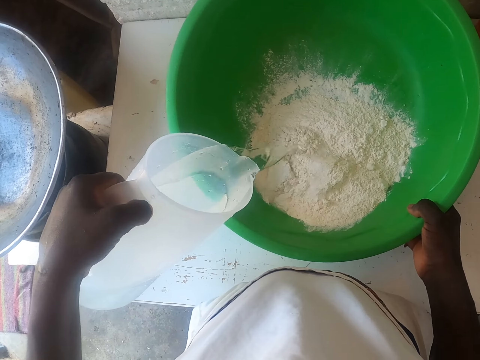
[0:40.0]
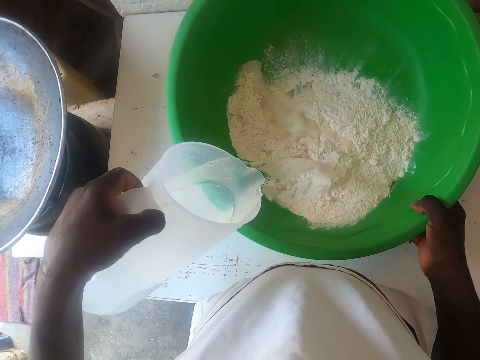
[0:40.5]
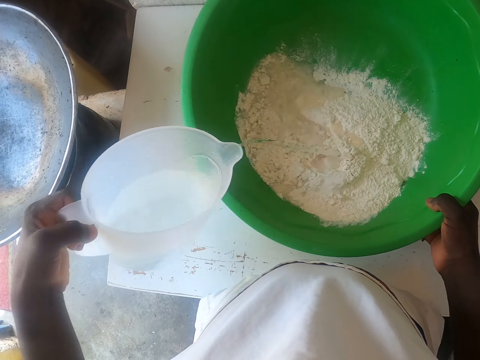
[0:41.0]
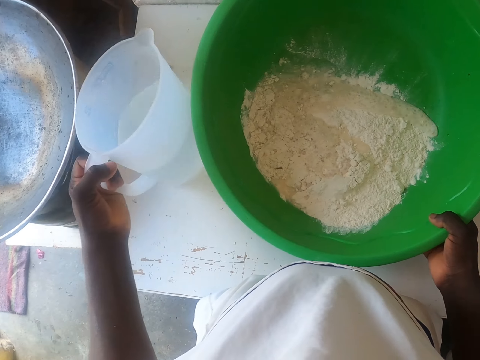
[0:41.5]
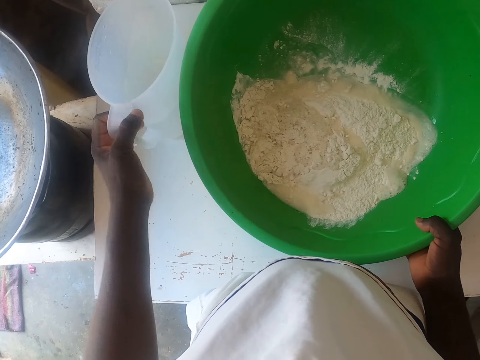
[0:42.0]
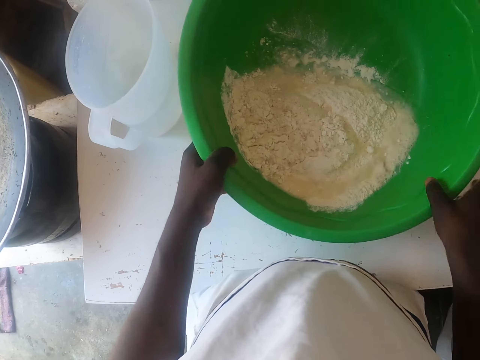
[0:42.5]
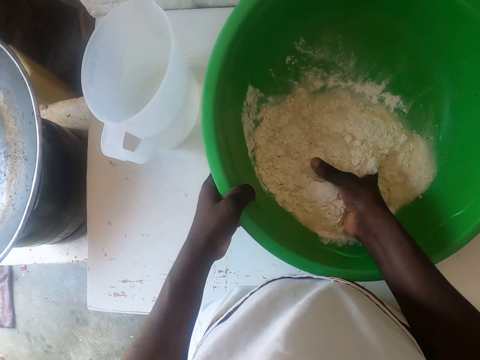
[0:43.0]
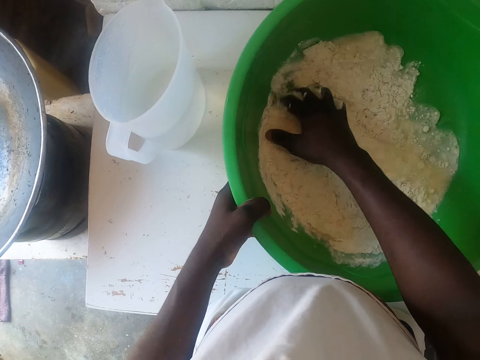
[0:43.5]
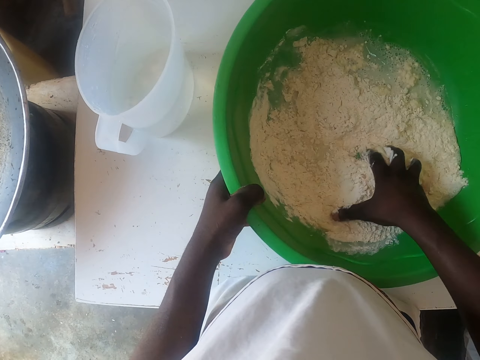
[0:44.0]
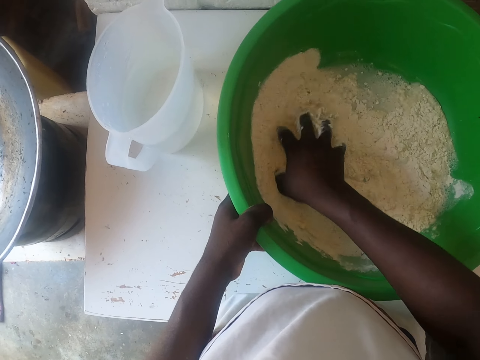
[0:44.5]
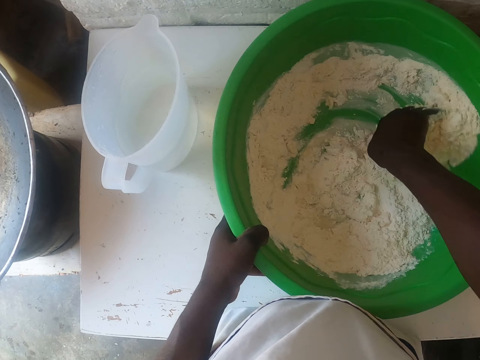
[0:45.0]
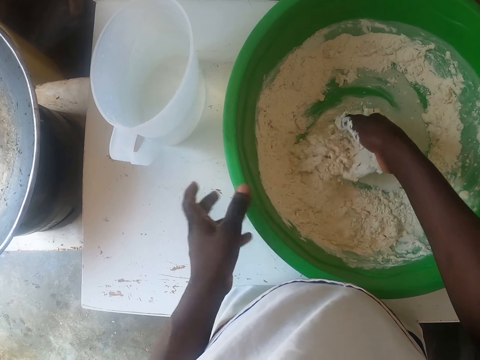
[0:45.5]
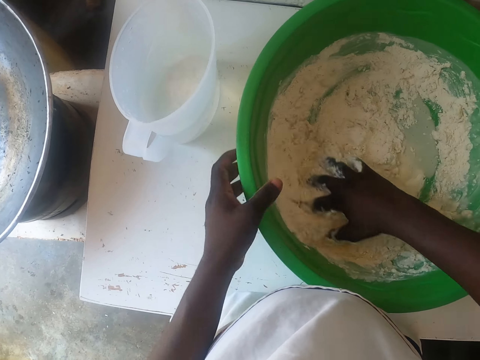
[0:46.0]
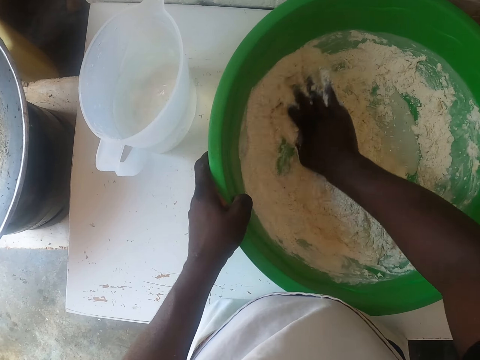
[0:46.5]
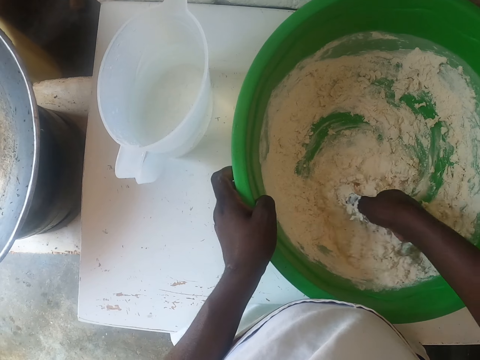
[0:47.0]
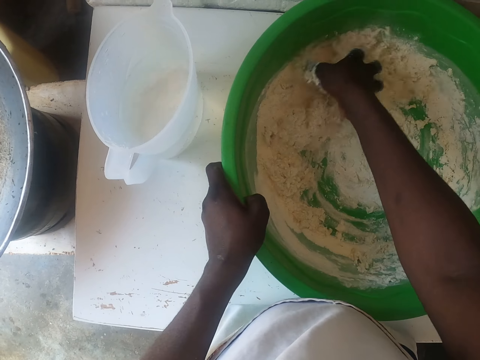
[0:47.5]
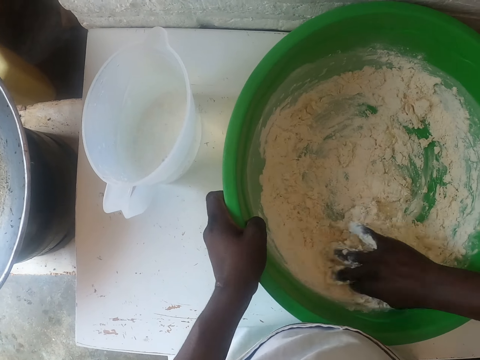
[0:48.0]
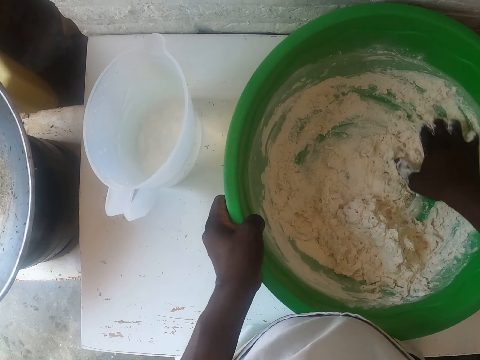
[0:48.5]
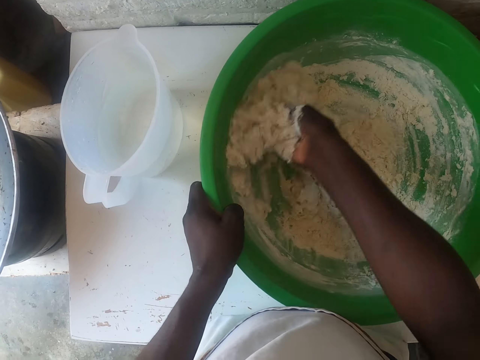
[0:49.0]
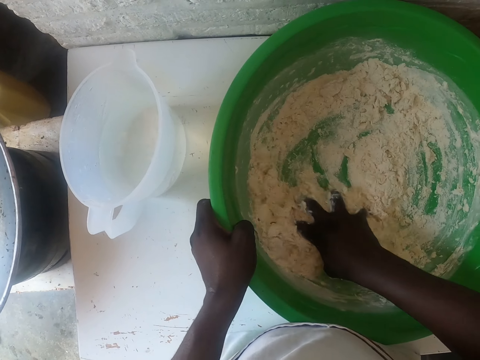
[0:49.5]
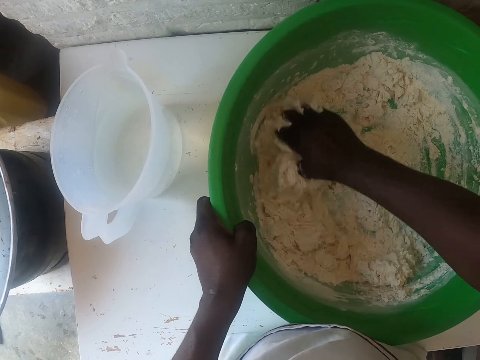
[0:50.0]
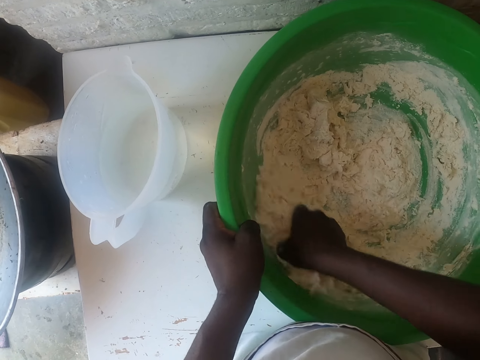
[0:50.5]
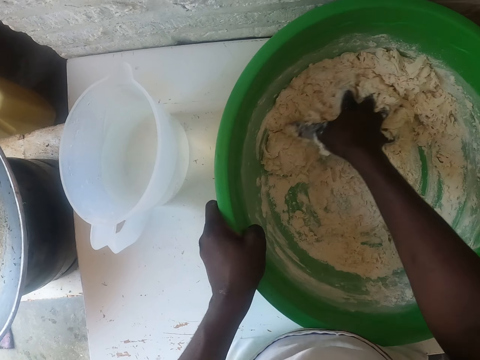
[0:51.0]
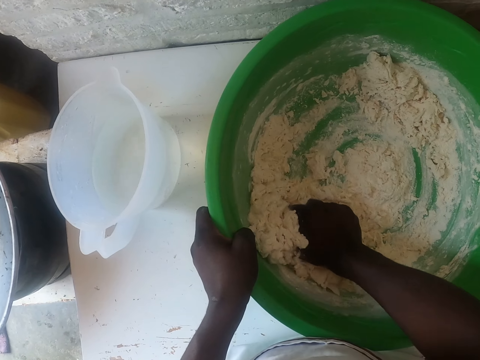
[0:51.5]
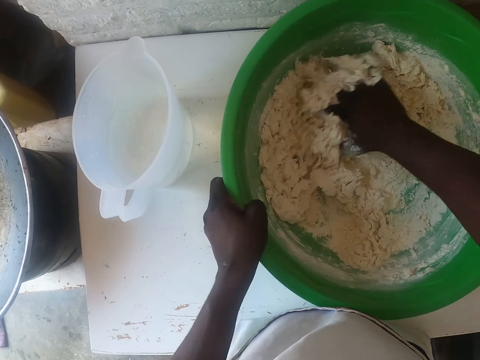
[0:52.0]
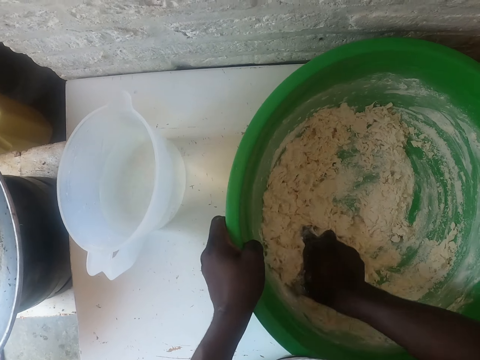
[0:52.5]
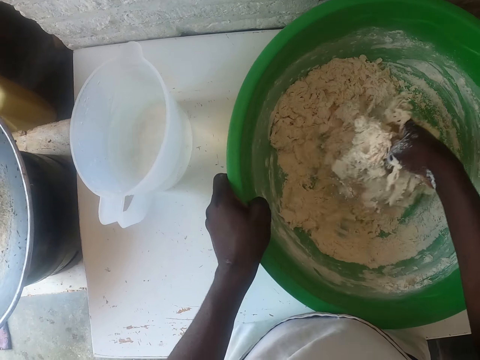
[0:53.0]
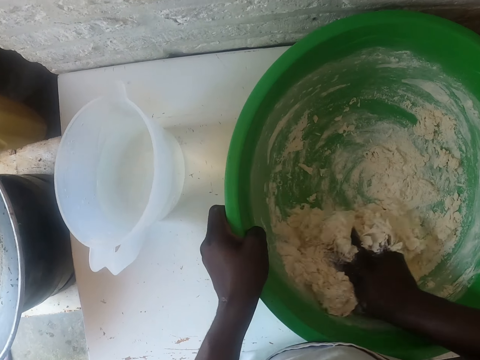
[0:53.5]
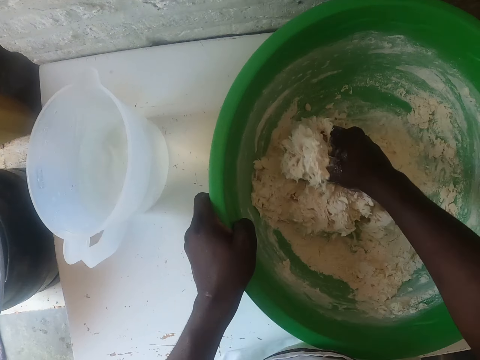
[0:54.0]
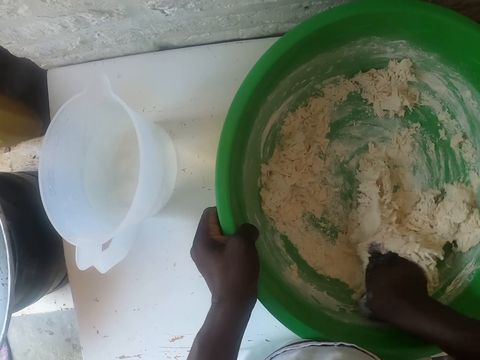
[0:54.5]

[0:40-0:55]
The camera wearer puts a jug of water down. They hold the basin with the left hand. They knead the baking flour with the right hand.

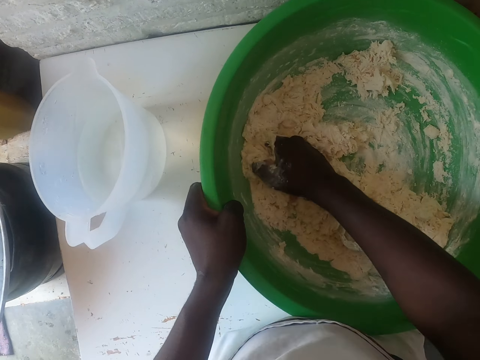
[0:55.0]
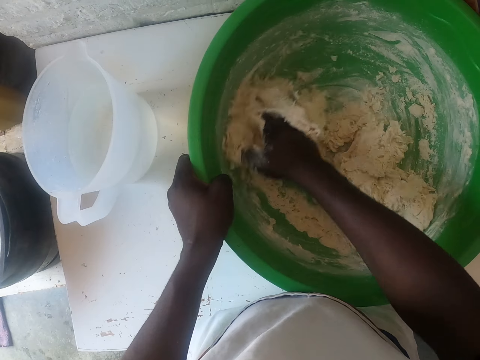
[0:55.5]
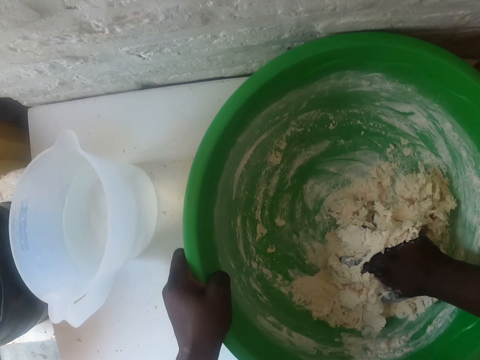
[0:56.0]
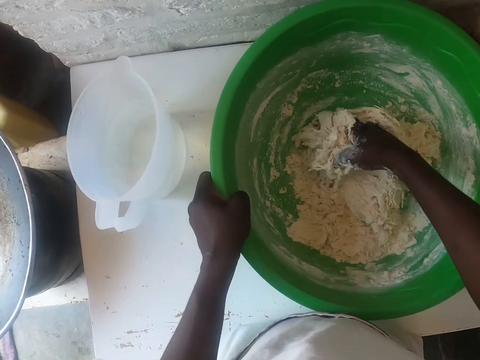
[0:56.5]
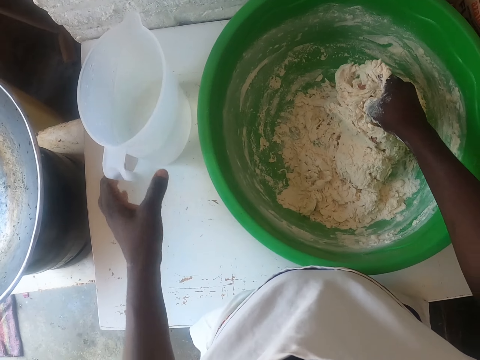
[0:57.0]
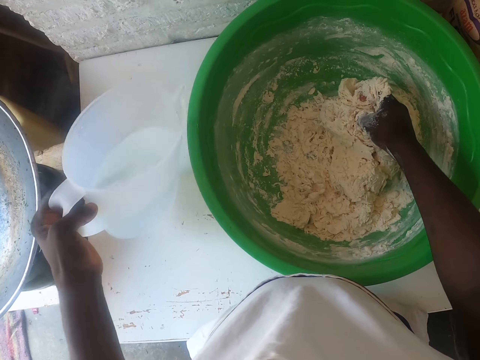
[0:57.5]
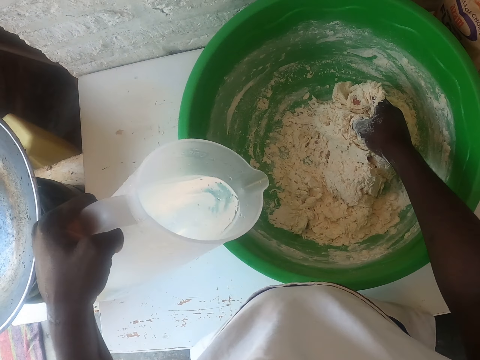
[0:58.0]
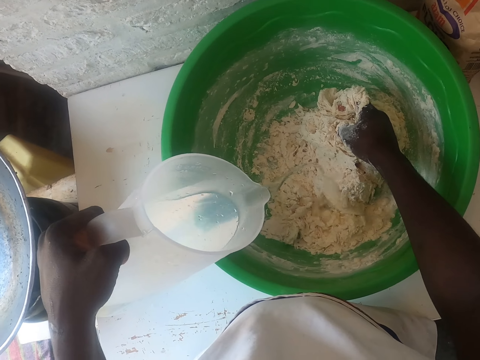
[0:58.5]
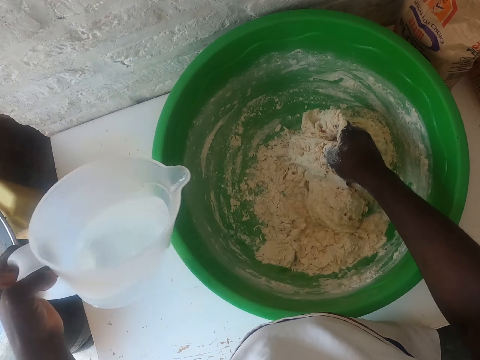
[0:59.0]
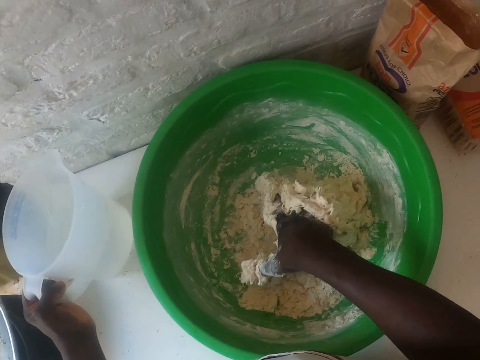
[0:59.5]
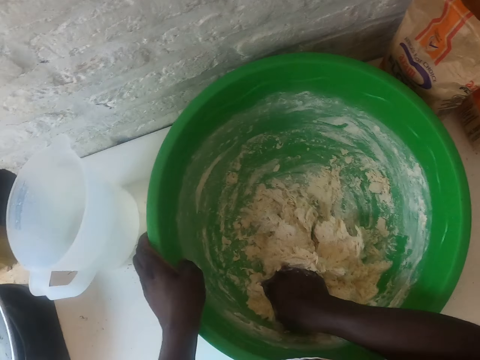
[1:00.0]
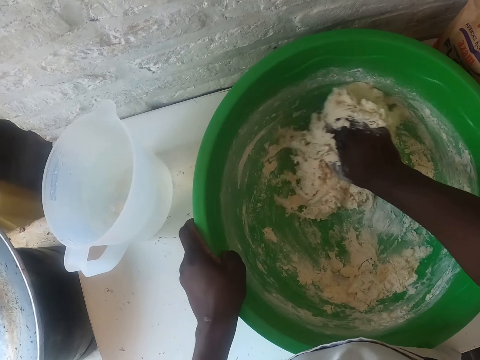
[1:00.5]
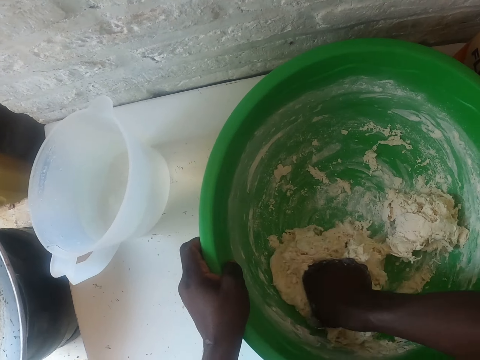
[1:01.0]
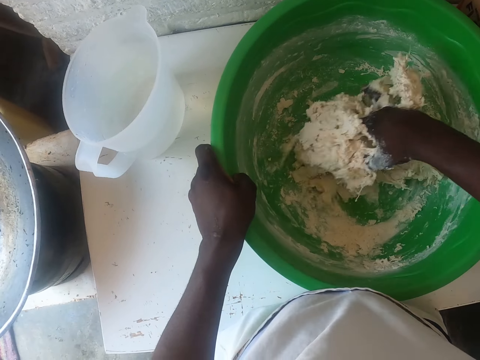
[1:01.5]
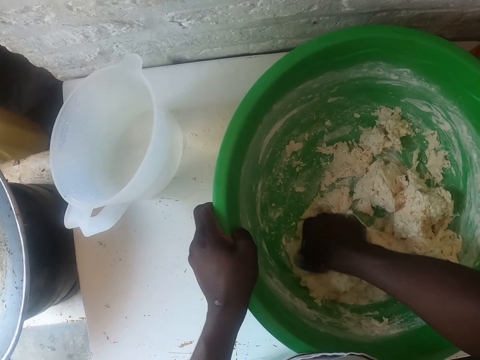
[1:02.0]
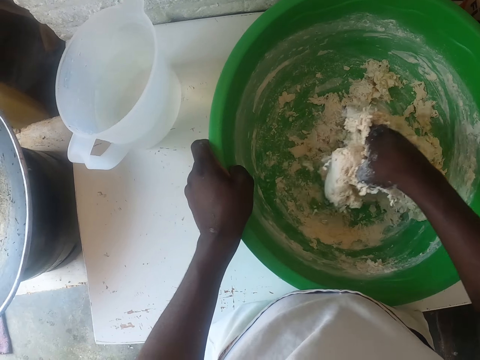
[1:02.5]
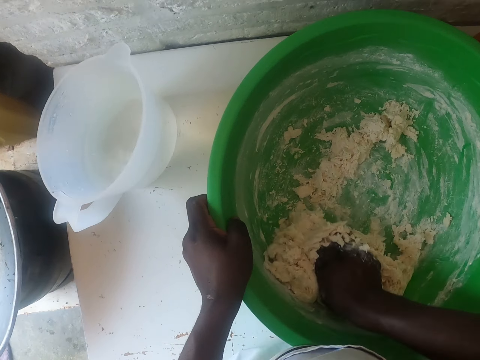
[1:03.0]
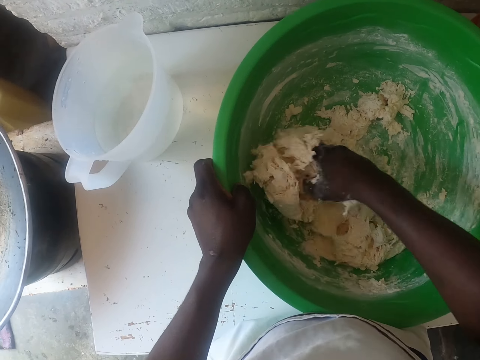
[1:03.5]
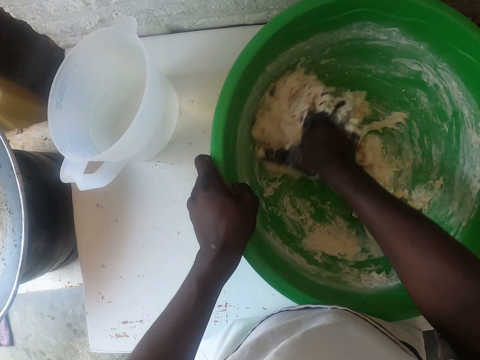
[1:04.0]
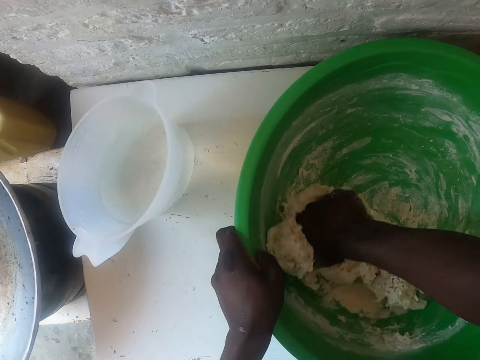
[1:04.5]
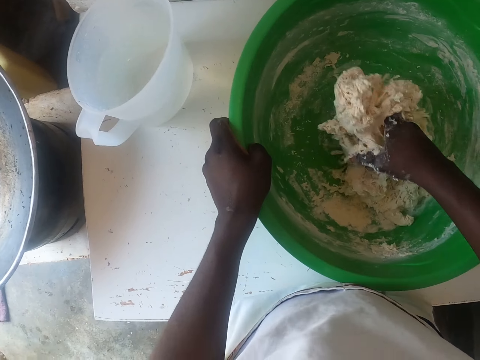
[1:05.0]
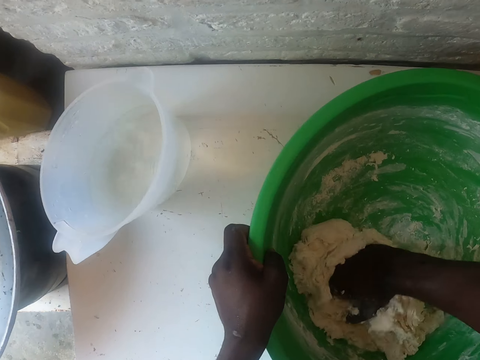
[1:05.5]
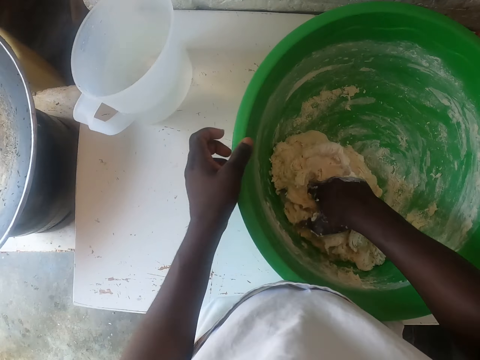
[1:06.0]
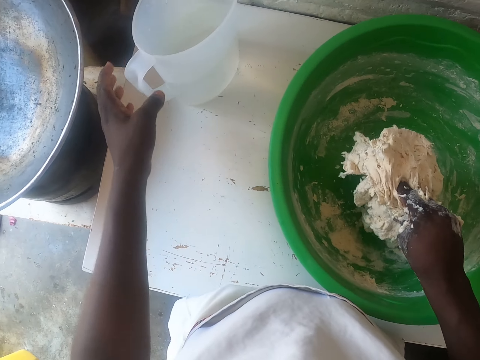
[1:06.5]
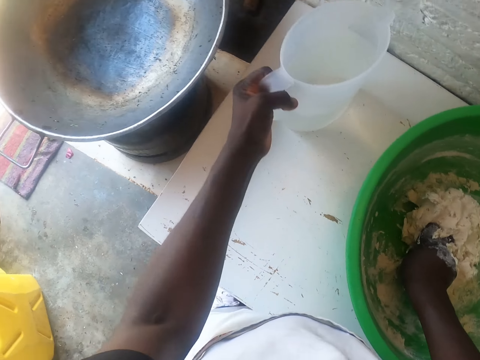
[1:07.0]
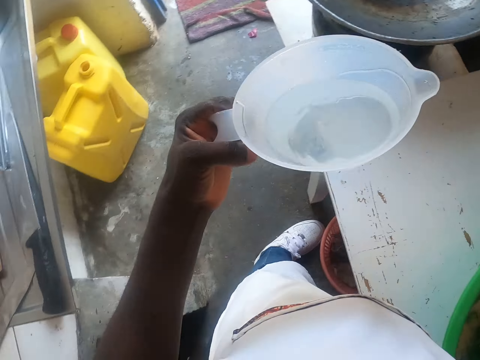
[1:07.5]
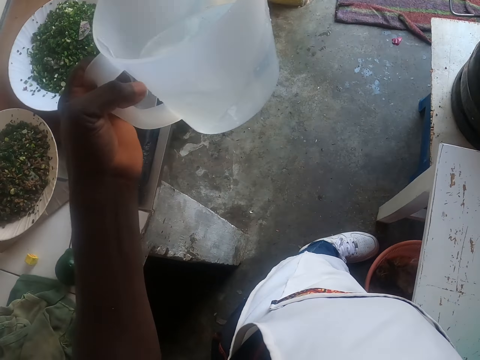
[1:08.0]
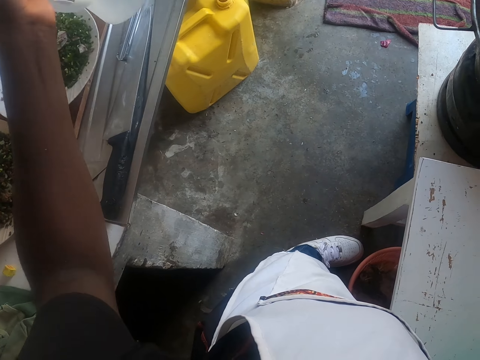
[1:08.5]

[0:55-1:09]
The camera wearer takes a jug of water. They add water to the dough. They put the jug of water down. They hold the basin with the left hand. They knead the dough. They take the jug of water. They put the jug away.
